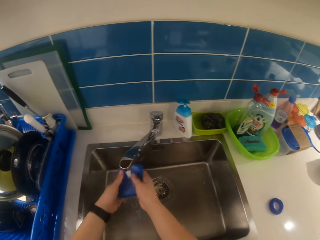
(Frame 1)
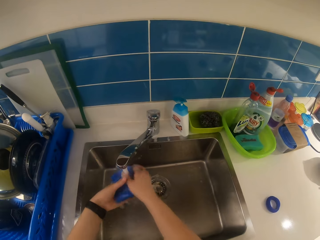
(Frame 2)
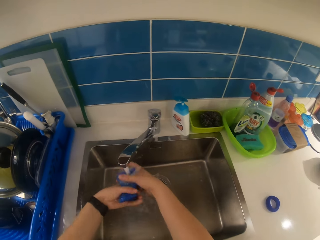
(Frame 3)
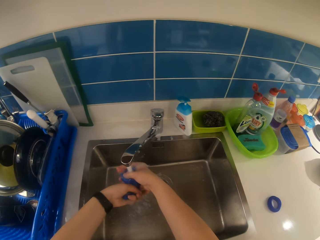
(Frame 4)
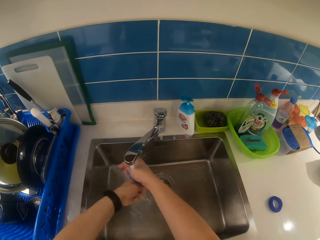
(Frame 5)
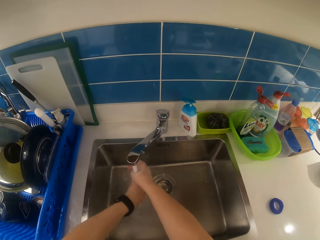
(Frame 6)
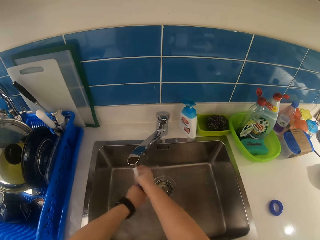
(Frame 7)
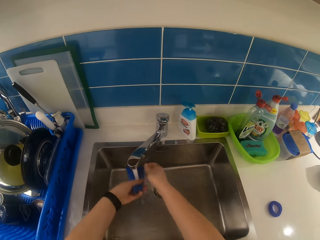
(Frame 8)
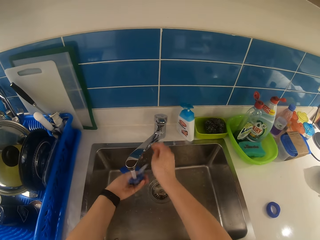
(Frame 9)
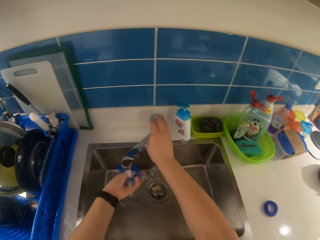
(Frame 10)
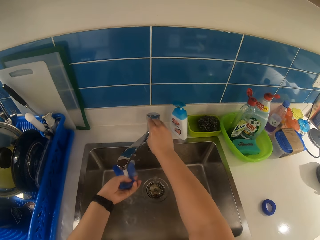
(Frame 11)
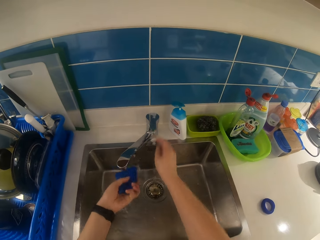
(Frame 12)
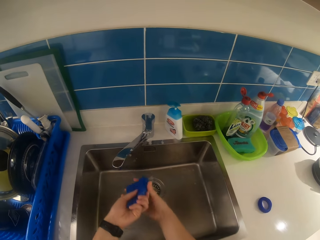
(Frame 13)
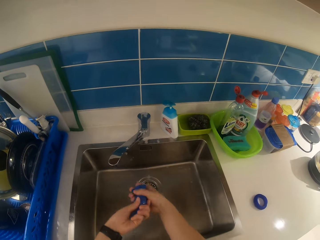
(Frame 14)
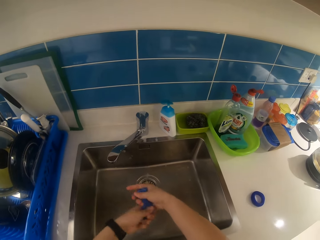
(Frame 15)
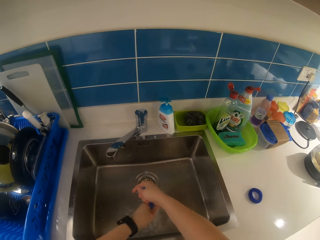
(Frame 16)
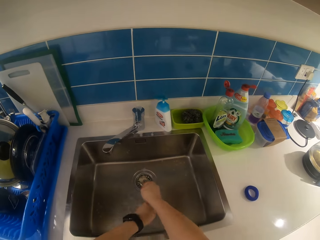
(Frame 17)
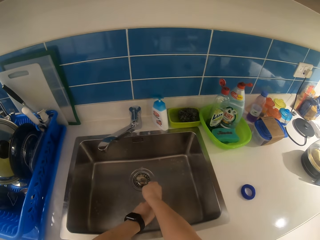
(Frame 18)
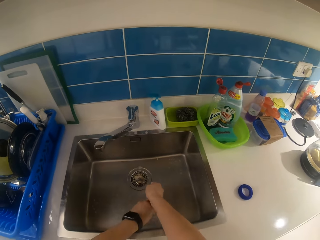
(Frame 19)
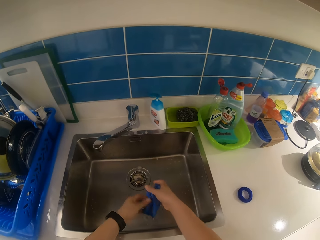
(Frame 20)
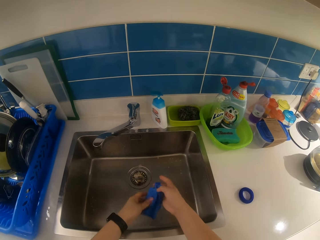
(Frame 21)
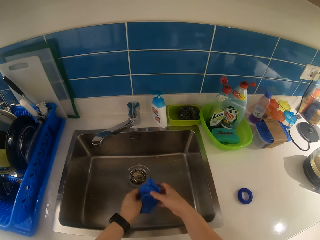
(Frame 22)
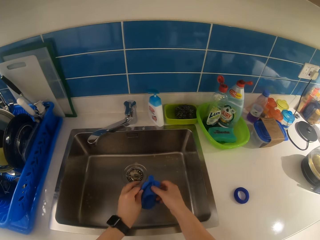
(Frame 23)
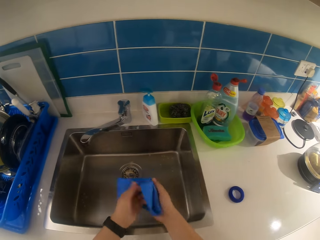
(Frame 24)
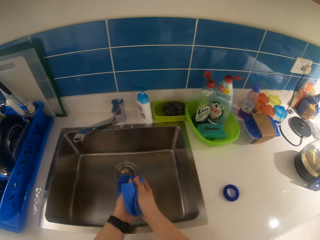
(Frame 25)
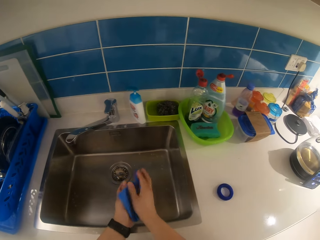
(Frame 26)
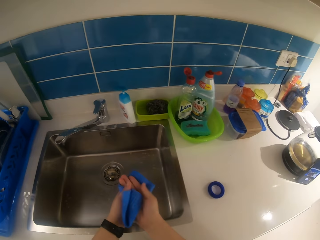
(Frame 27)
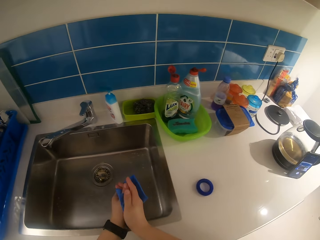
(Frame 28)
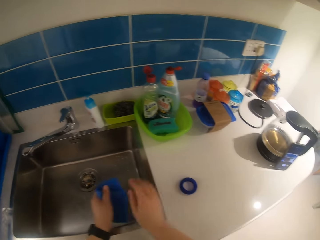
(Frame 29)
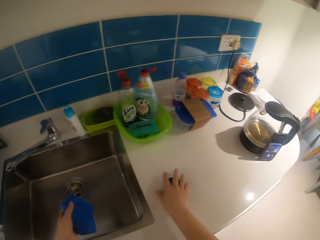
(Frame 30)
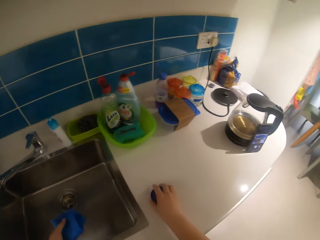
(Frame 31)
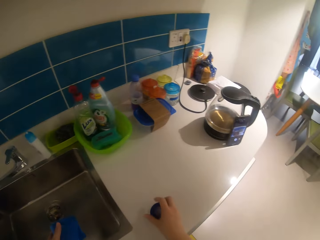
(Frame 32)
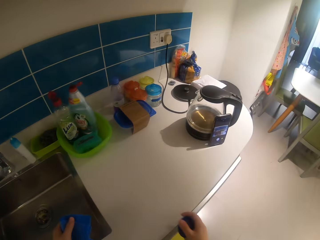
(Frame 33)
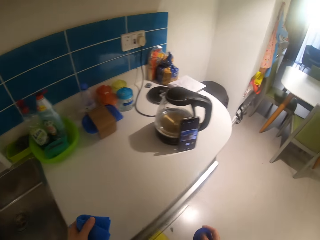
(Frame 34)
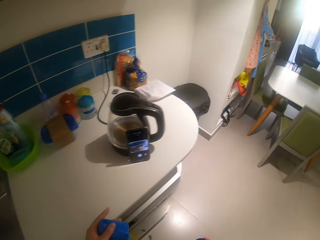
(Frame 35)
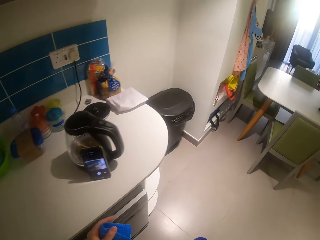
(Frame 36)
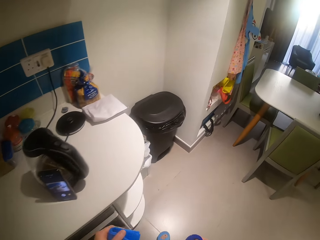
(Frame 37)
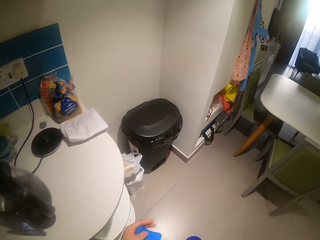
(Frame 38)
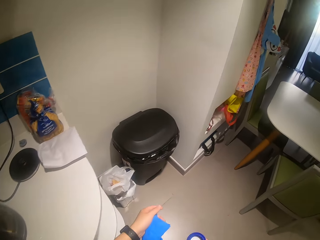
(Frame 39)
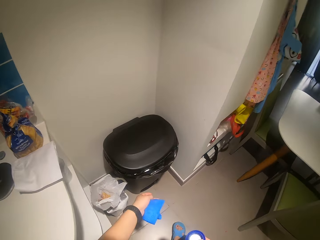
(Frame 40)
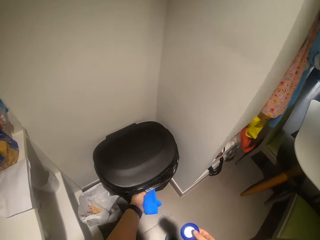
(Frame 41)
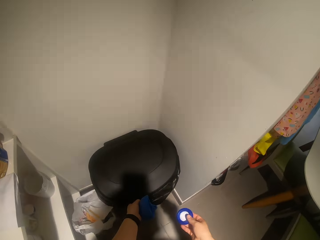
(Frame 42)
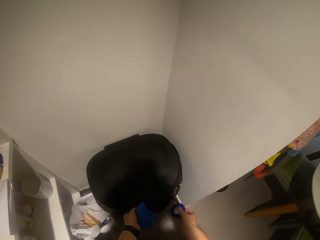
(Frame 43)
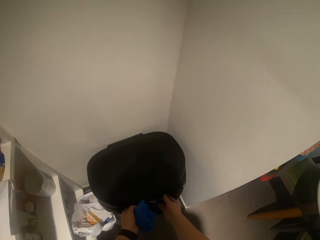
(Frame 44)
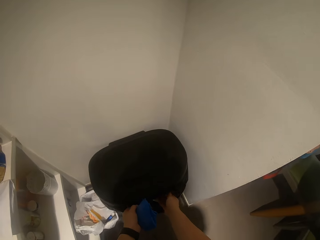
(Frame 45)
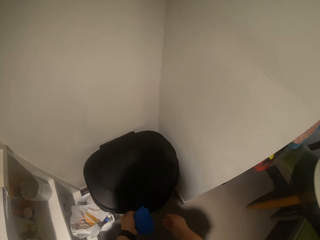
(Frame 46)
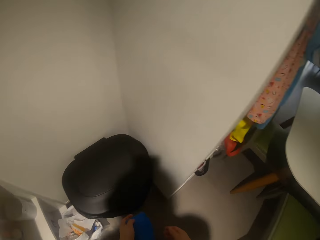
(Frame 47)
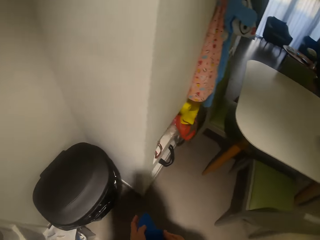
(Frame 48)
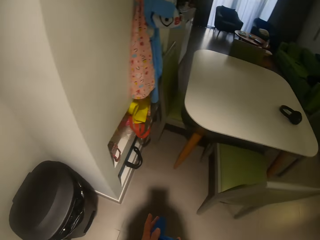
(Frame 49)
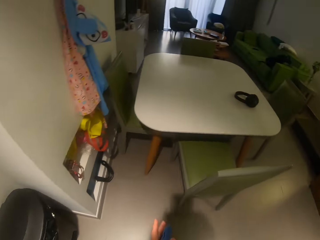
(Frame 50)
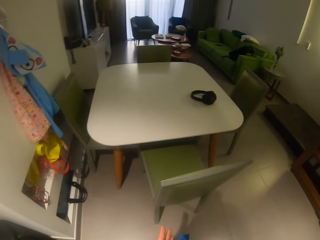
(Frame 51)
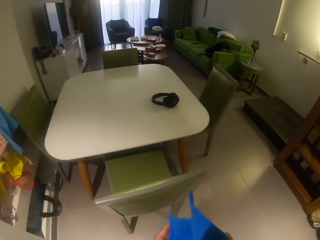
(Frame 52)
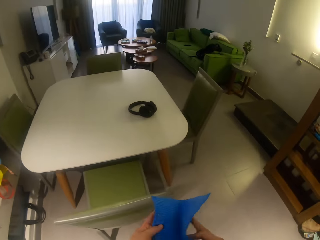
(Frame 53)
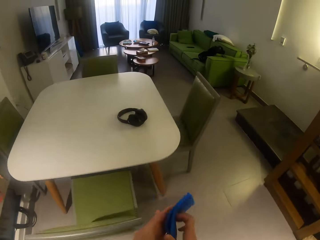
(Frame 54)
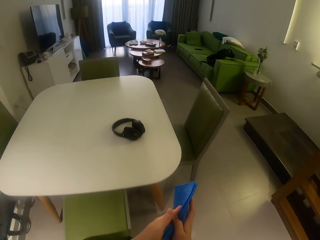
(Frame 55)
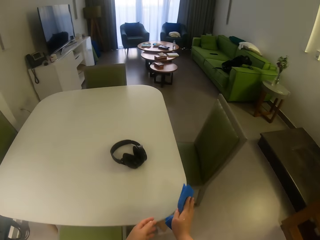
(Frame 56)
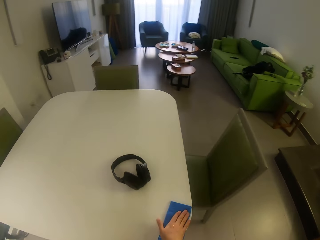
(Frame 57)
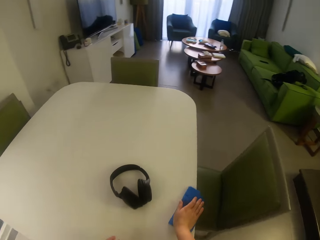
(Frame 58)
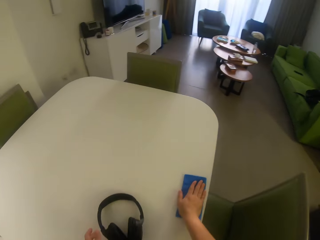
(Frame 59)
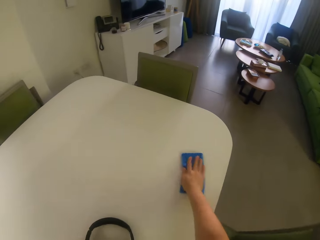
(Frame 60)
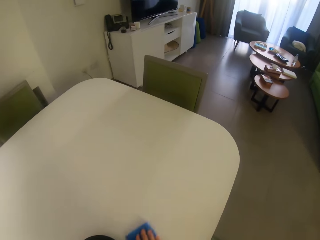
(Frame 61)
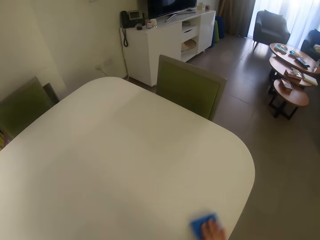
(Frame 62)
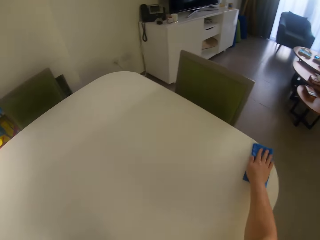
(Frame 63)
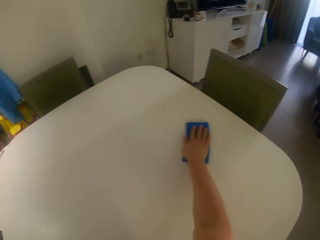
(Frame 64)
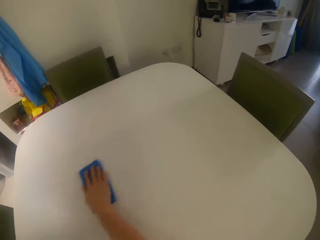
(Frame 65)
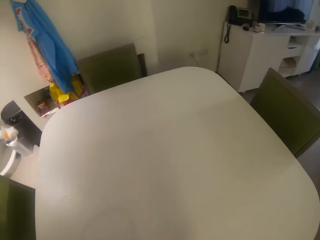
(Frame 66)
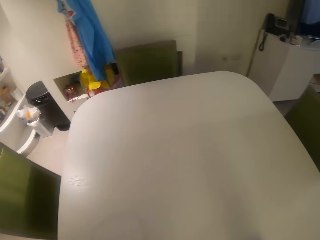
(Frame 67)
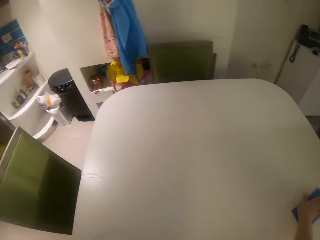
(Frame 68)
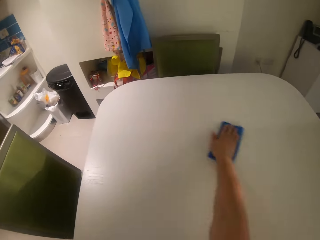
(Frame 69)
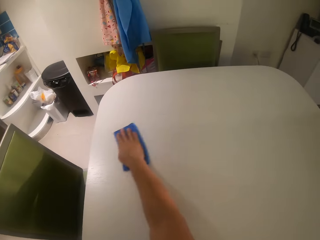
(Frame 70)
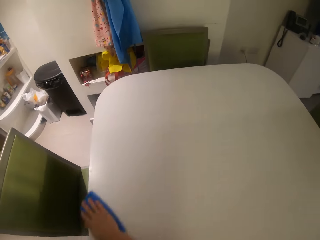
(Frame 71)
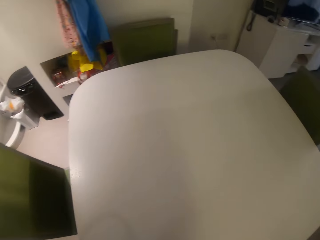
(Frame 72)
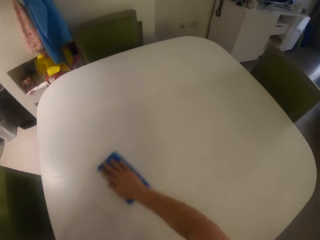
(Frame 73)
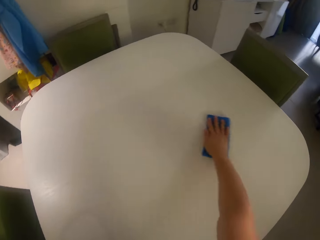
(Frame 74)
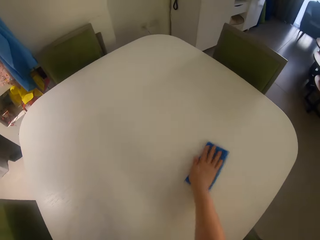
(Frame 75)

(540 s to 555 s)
The camera wearer rinses a wiping cloth or towel. He squeezes the towel with both hands. He turns off the tap with his right hand. He dries his hands with the towel. He picks the plastic ring on the kitchen counter. He opens a trash can with his left hand. He throws away the plastic ring into the trash can. He switches the towel to the other hand. He wipes a table with the towel in his right hand.

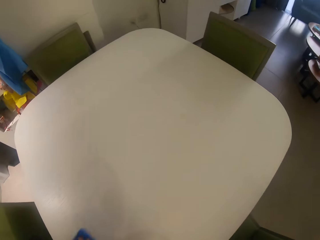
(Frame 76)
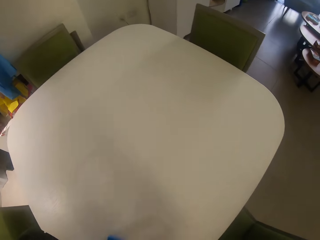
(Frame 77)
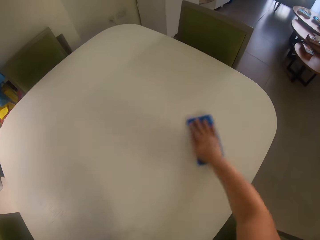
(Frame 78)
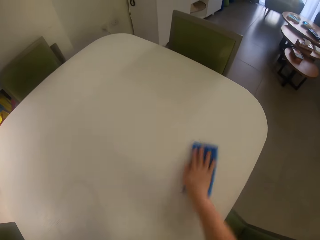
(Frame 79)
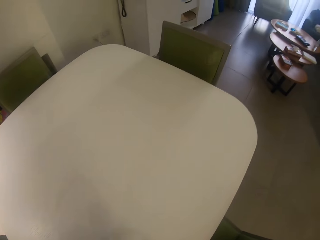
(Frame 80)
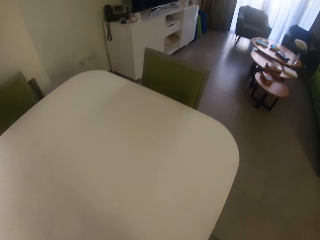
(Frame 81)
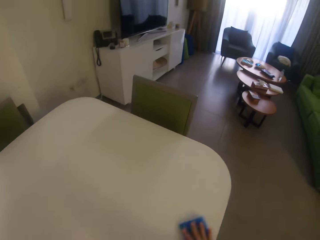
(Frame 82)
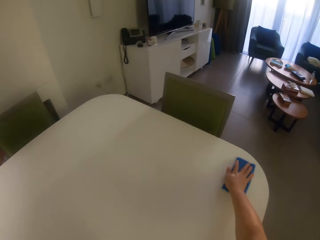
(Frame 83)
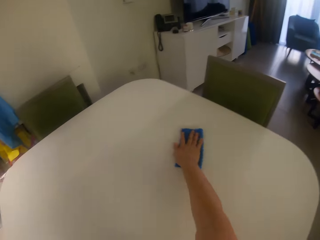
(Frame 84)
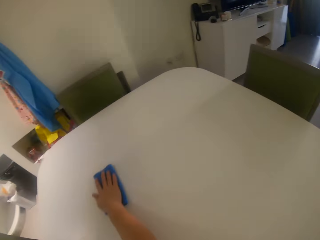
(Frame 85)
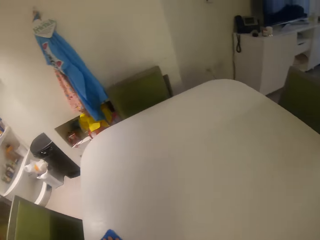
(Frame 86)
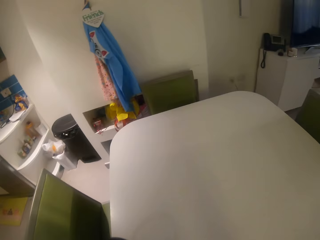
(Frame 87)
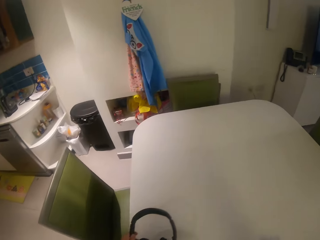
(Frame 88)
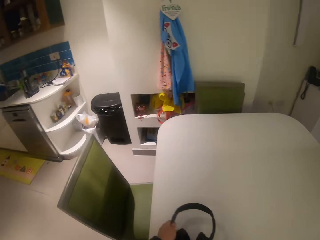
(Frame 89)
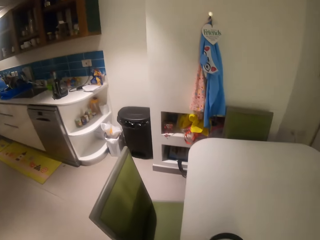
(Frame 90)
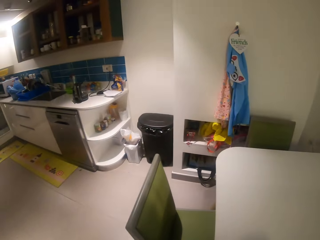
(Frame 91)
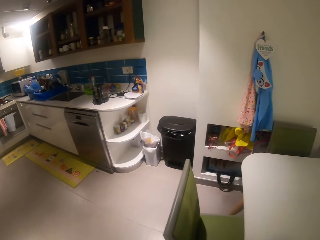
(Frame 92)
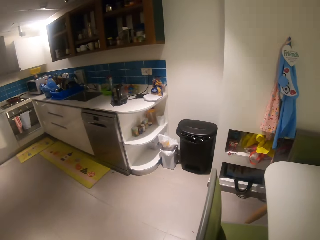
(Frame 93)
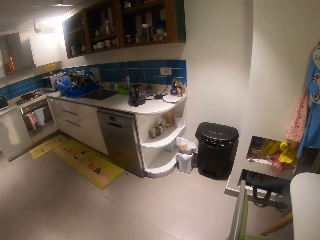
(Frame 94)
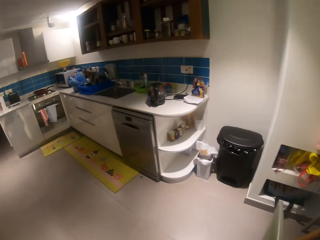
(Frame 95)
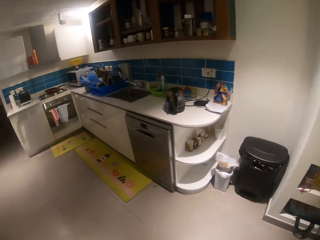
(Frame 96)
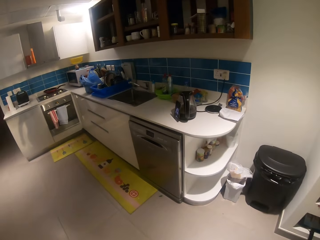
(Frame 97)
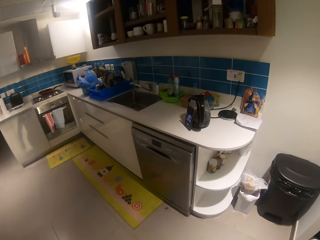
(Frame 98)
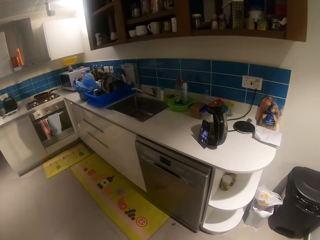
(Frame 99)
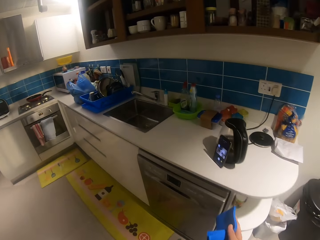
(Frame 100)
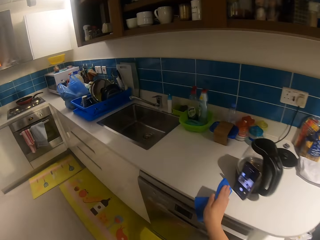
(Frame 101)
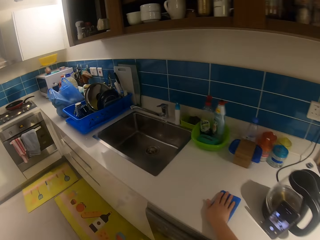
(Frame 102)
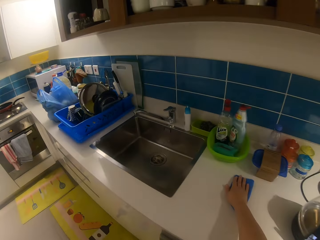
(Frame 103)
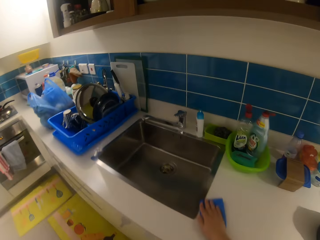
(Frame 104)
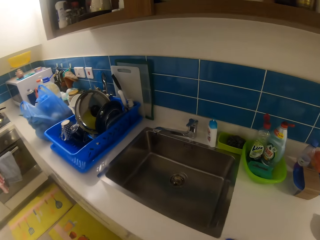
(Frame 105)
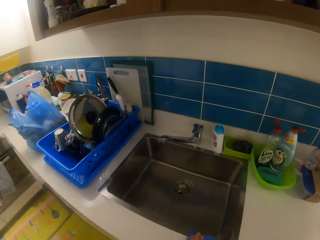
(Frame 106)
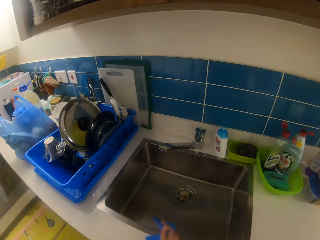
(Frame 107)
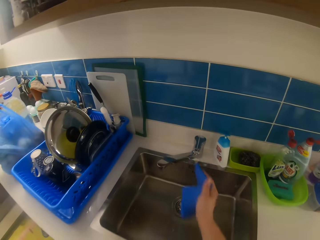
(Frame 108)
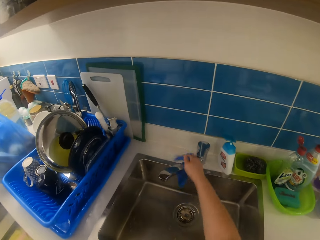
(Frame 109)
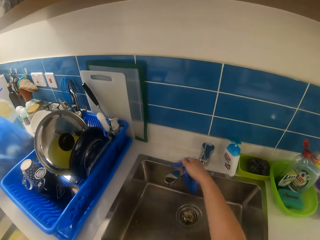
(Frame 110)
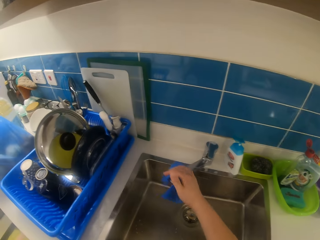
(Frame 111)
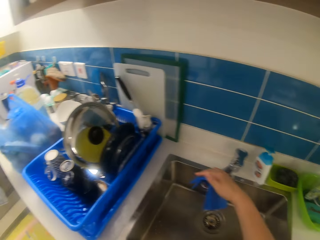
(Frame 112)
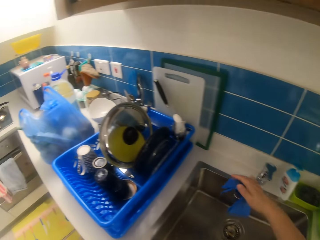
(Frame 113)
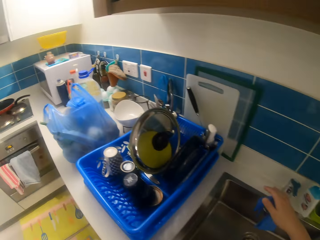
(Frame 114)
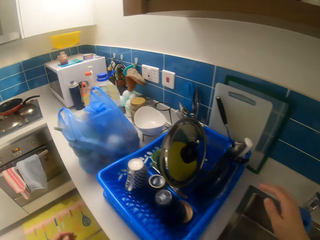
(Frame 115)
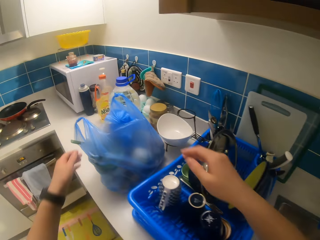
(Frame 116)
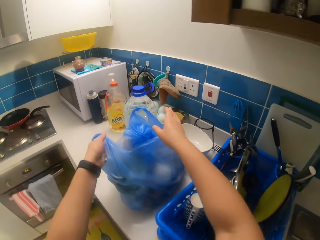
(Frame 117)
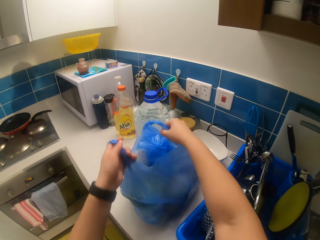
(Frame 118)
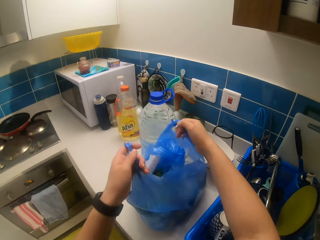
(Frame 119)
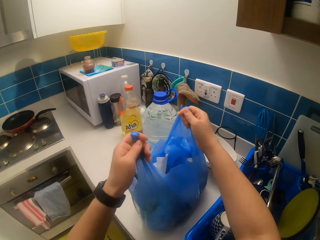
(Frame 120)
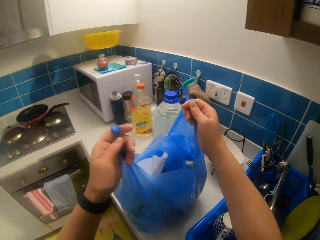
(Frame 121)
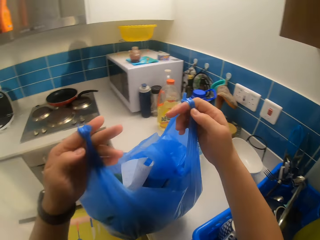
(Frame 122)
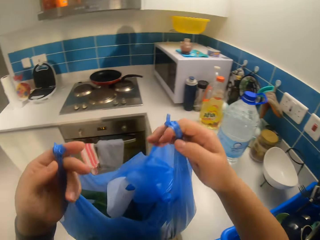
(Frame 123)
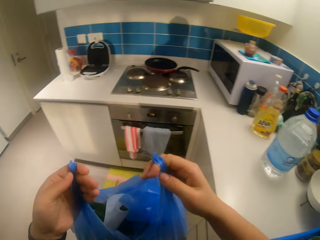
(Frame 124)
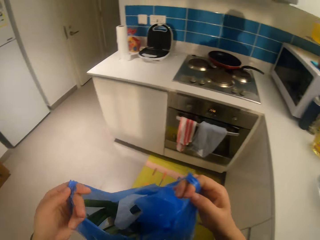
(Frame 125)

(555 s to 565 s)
The camera wearer drops a headset on the table with his left hand. He walks across the kitchen. He wipes the kitchen counter with the piece of cloth. He wipes the faucet with the piece of cloth. He drops the piece of cloth on the faucet. He picks up a plastic or paper bag from the kitchen counter with both hands.
